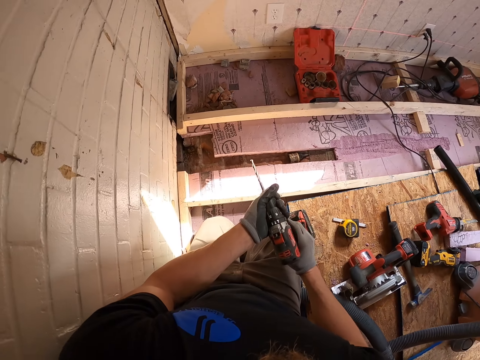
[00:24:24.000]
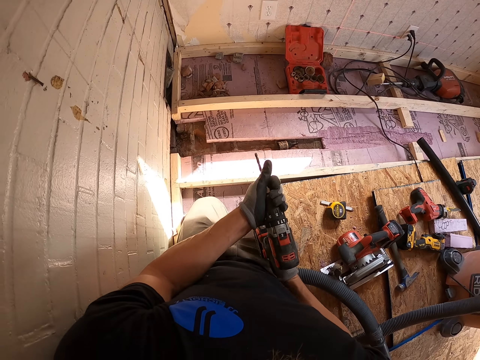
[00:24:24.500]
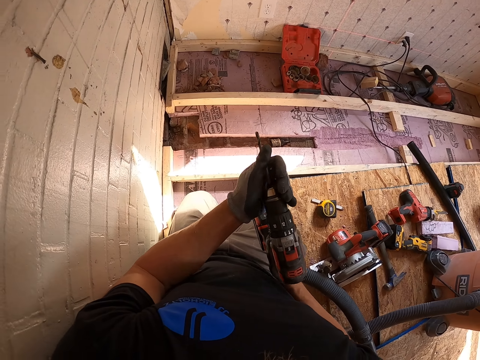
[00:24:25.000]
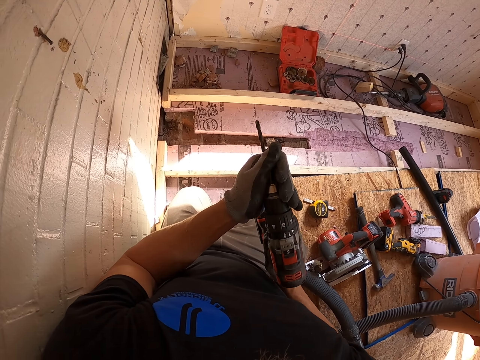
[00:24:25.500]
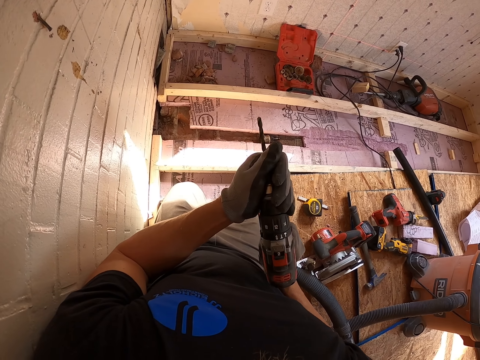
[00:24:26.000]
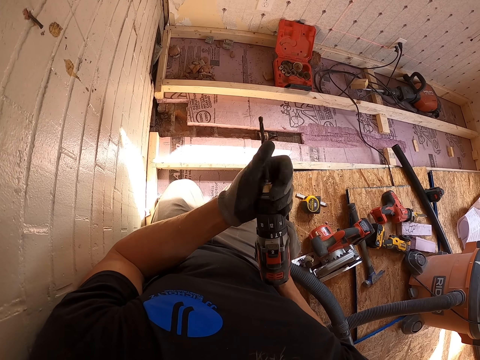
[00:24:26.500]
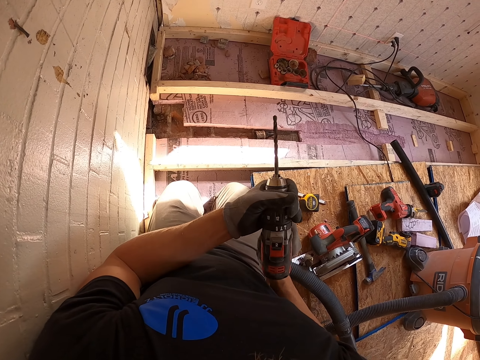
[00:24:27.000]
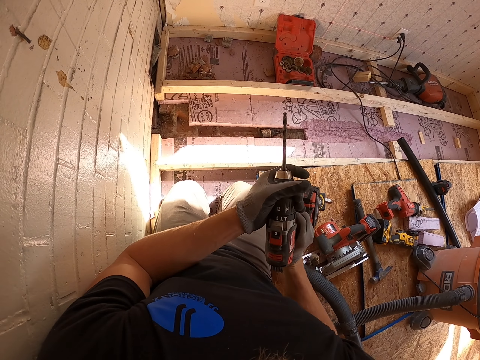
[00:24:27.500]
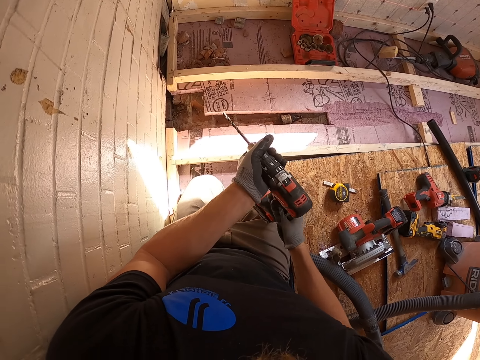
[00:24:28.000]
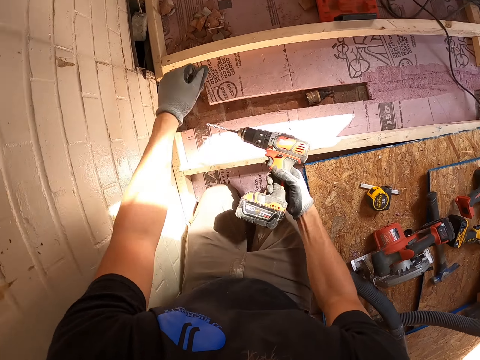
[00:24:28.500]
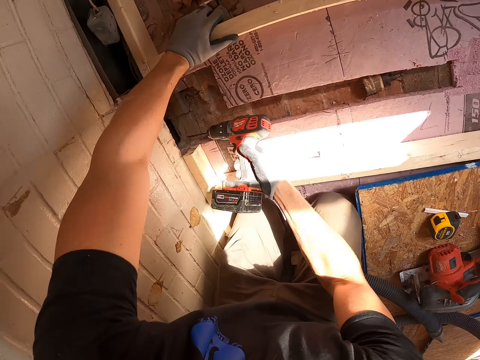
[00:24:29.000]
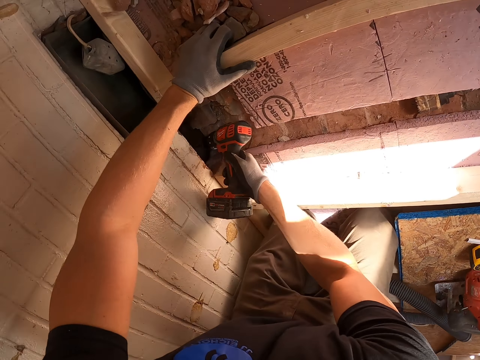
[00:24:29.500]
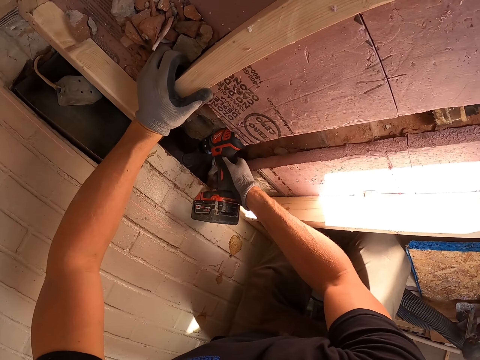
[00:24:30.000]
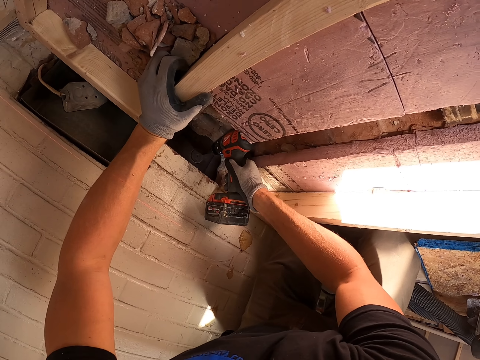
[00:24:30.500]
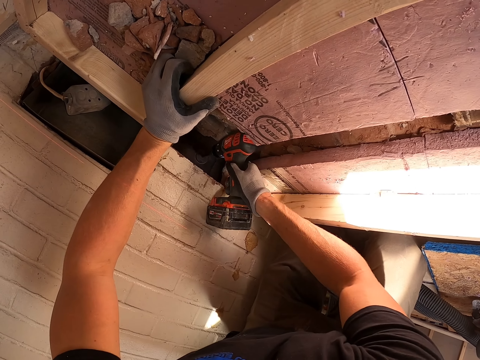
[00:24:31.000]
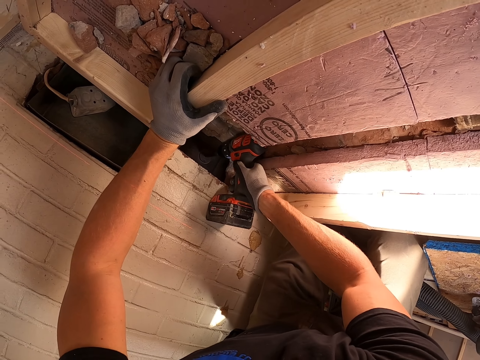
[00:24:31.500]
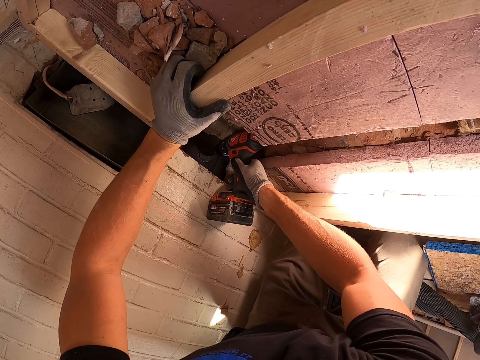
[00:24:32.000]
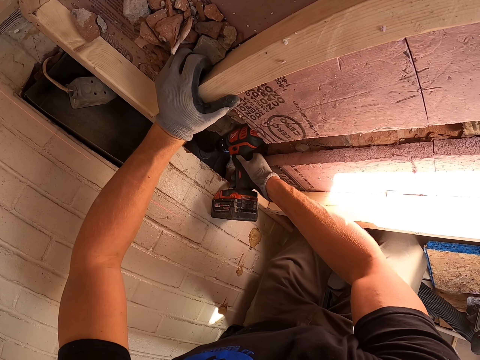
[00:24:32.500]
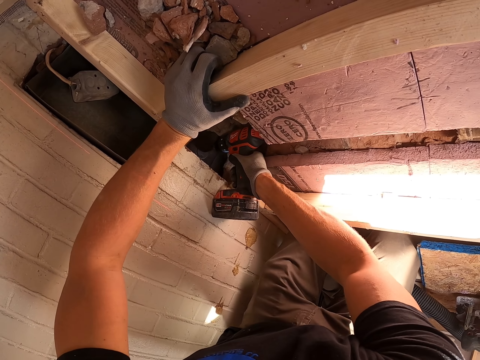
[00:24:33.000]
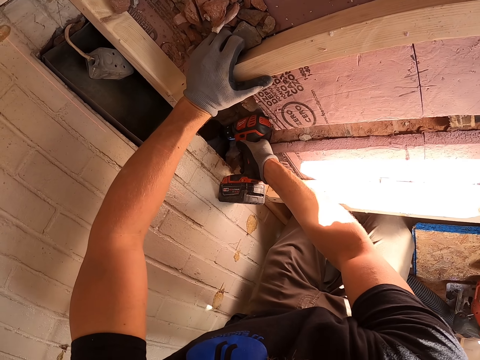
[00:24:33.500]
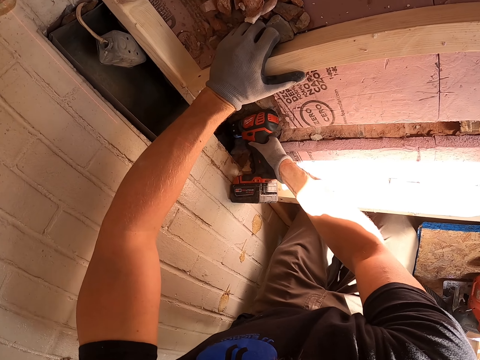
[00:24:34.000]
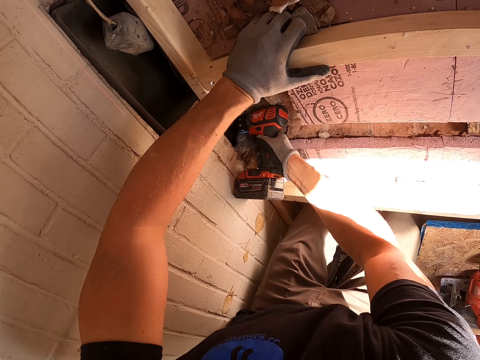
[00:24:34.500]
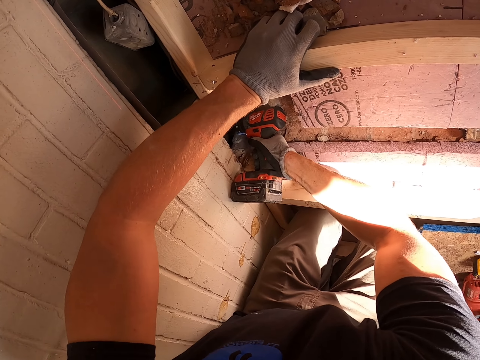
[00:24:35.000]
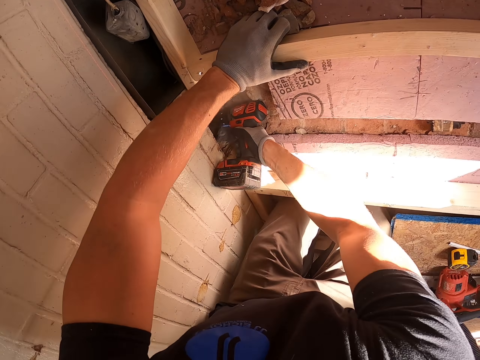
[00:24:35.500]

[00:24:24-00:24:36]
The camera wearer fixes the driller. They remove the drill bit from the driller. They drill the wall with the driller.

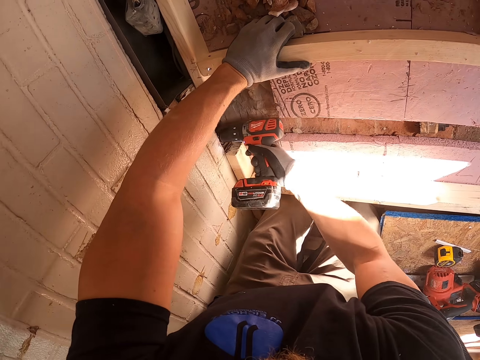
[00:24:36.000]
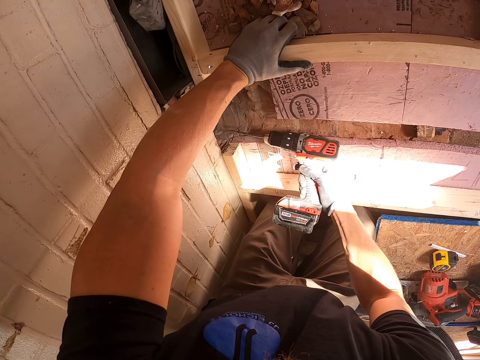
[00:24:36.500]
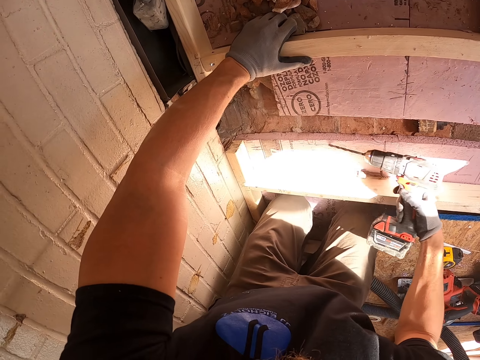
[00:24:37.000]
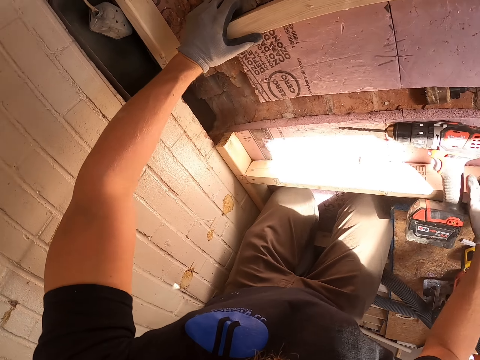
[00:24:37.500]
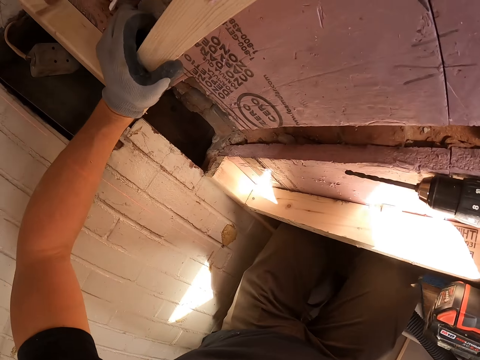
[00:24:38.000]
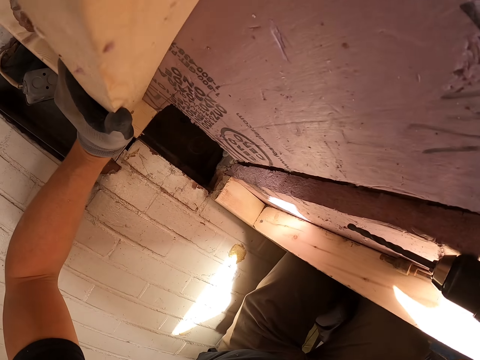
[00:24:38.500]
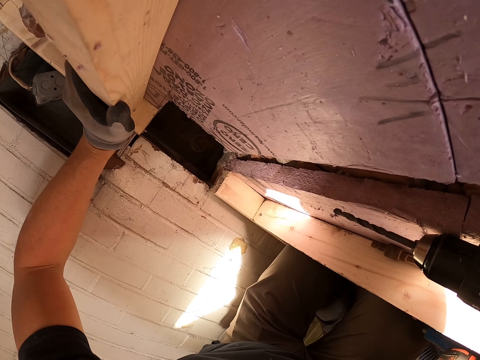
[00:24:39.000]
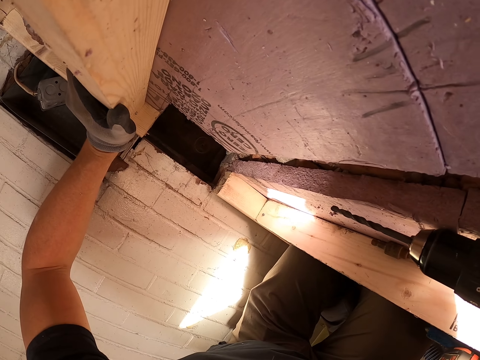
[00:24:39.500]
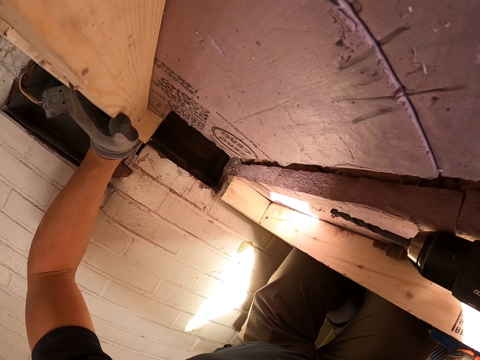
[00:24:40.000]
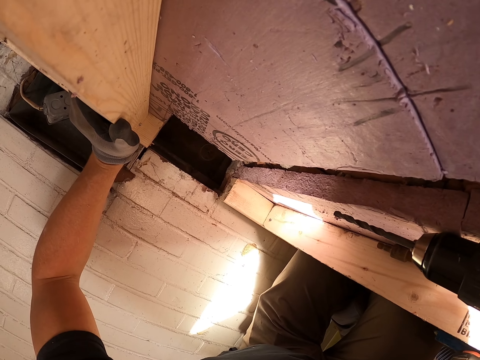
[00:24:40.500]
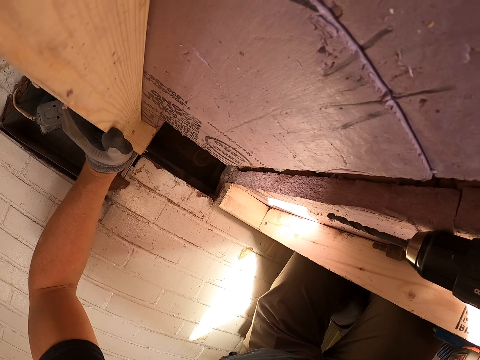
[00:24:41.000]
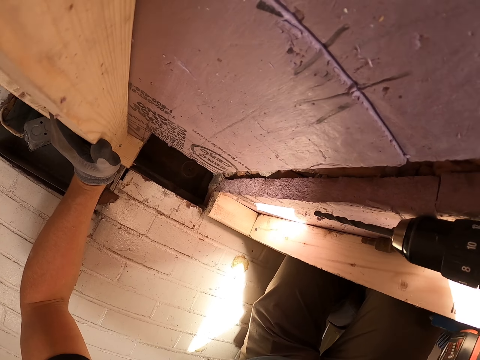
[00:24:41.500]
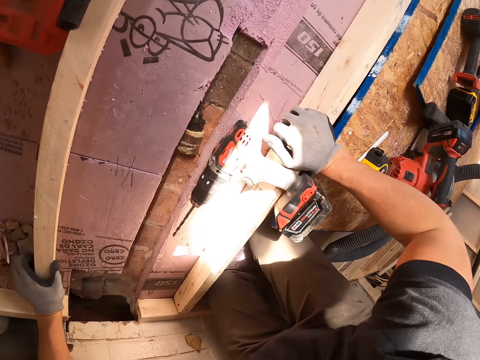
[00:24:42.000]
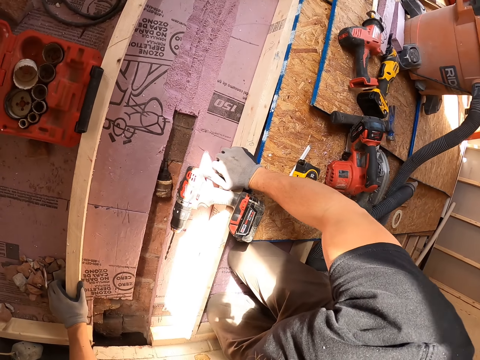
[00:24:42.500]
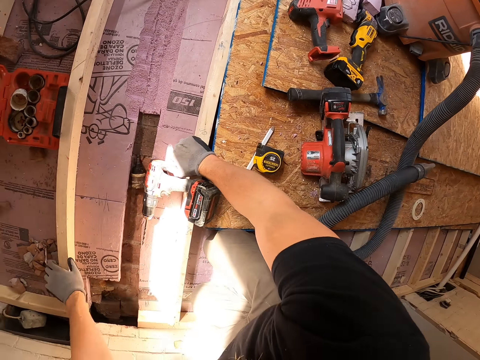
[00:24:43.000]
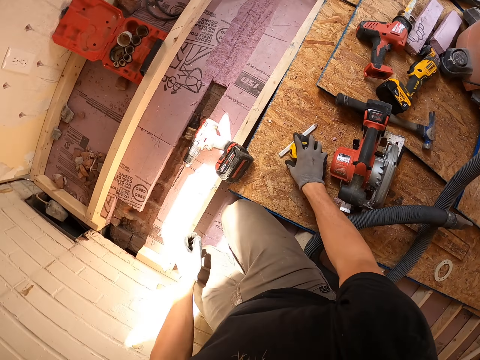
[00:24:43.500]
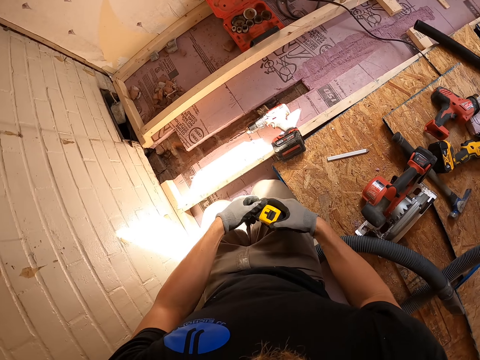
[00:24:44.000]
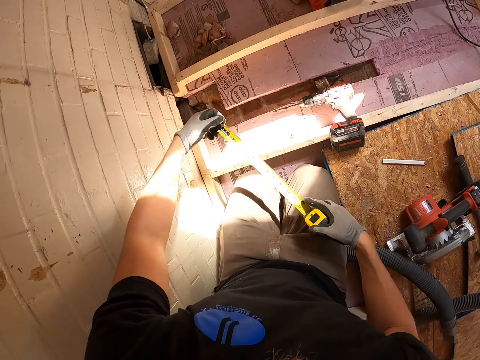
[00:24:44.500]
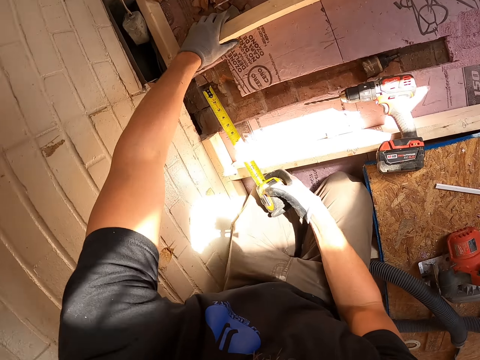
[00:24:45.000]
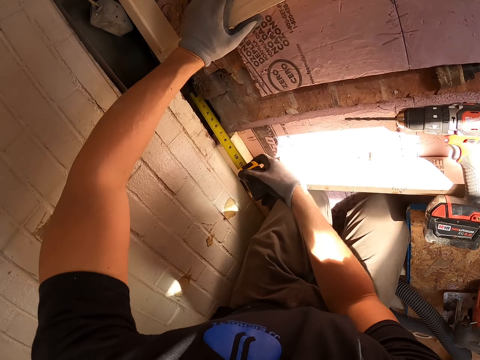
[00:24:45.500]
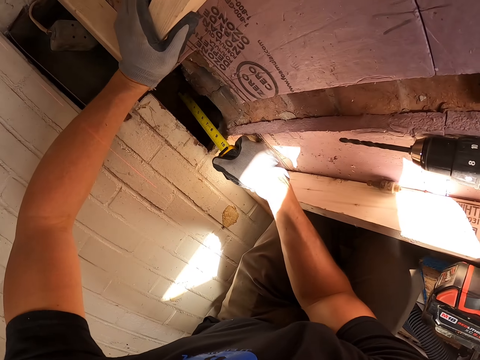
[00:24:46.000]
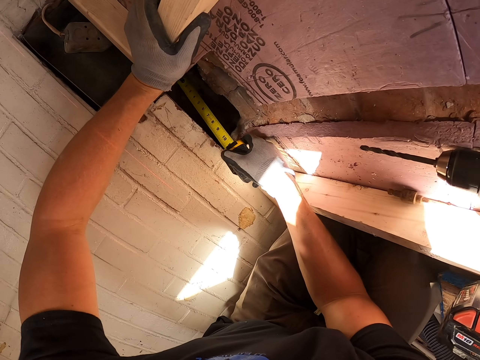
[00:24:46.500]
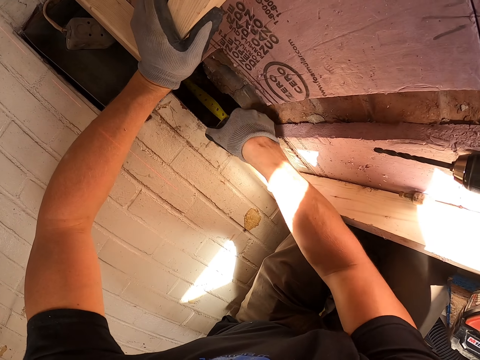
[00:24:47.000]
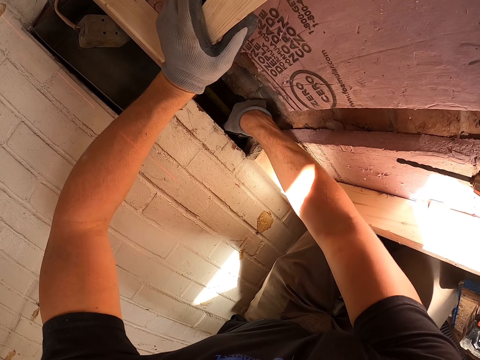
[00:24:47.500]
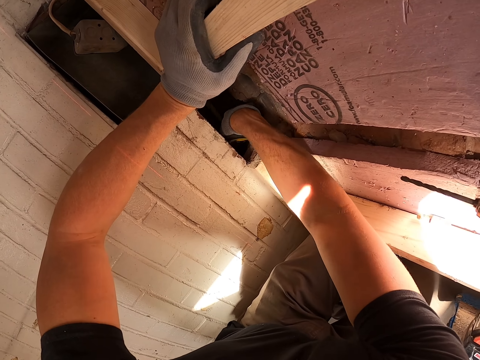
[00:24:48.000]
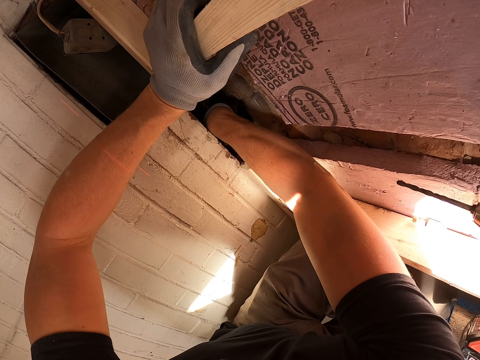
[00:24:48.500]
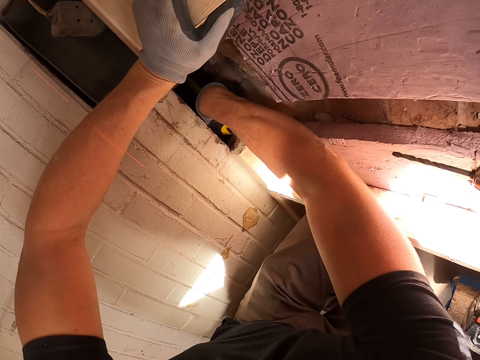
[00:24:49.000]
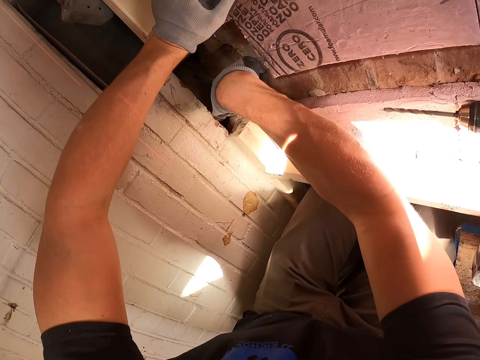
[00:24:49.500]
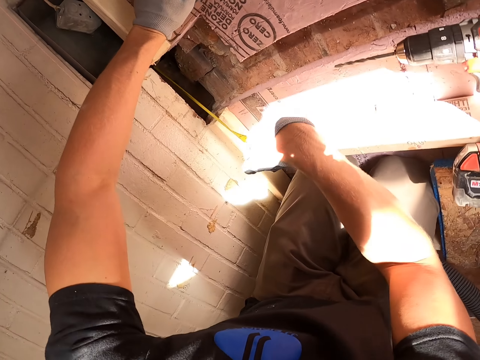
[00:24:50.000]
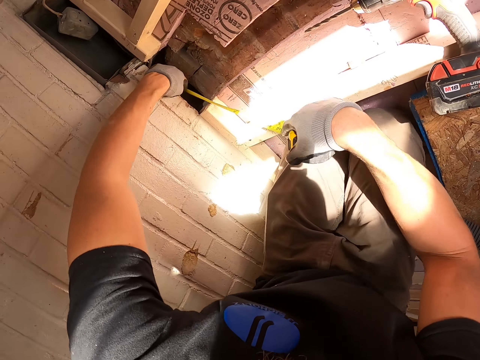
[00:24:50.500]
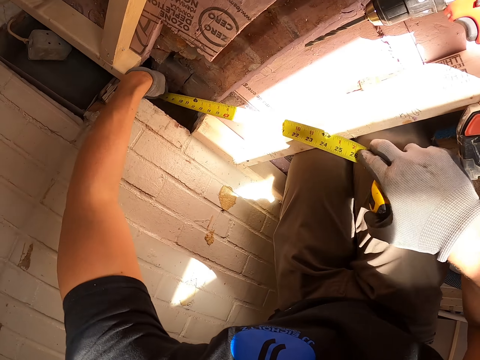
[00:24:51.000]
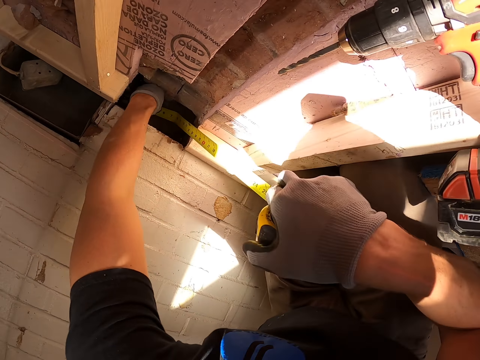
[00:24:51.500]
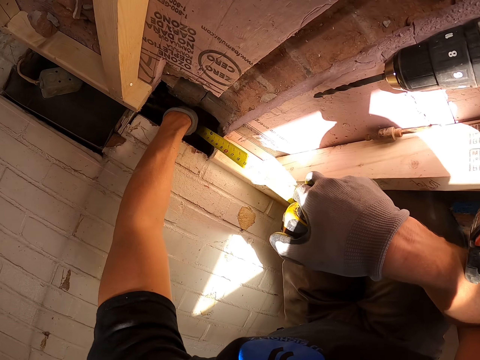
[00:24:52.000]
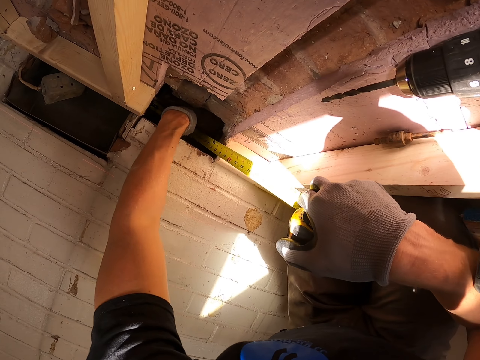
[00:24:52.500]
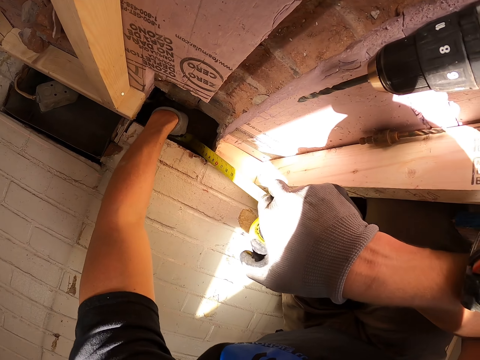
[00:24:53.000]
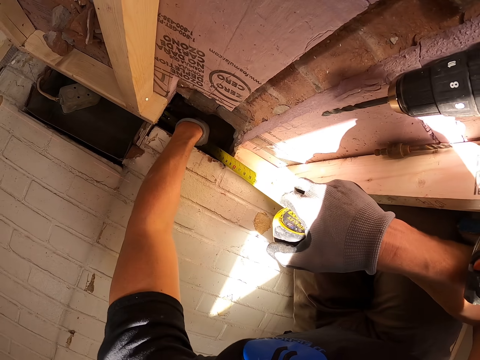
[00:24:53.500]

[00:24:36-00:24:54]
The camera wearer looks at the wall. They put the drill on the wood. They look around. They pick up the tape measure. They measure the wall or floor.
